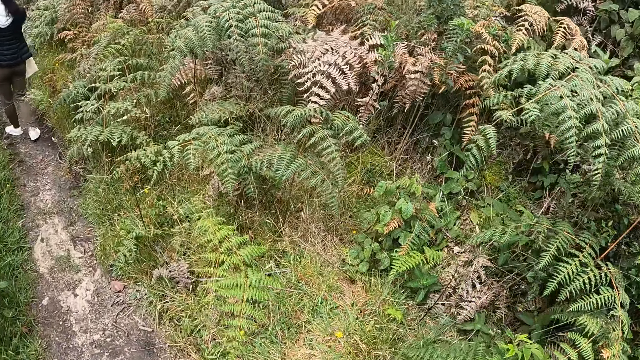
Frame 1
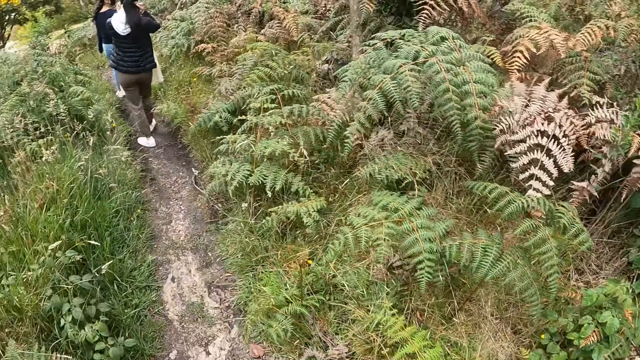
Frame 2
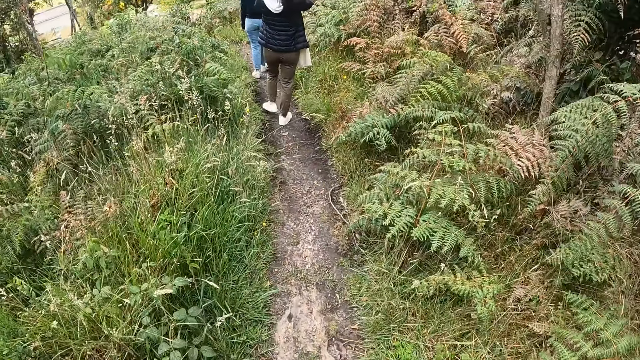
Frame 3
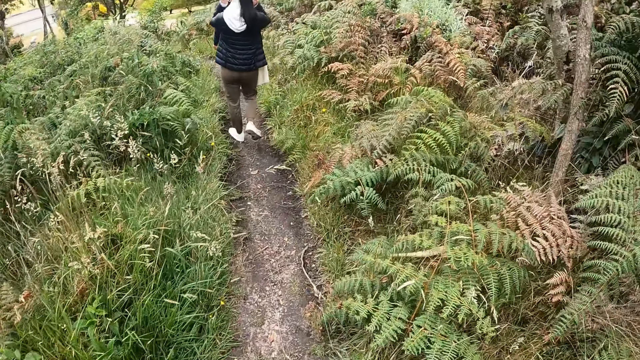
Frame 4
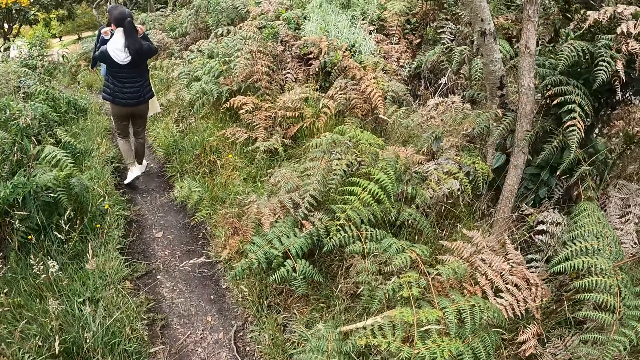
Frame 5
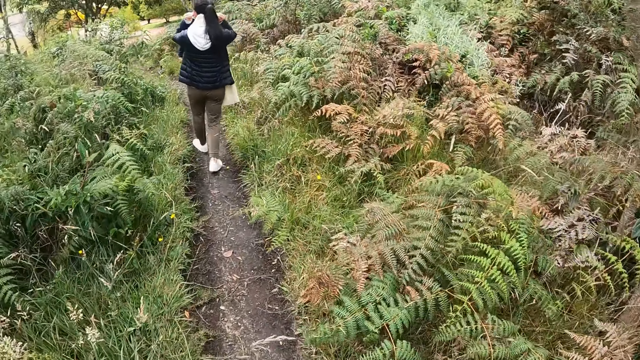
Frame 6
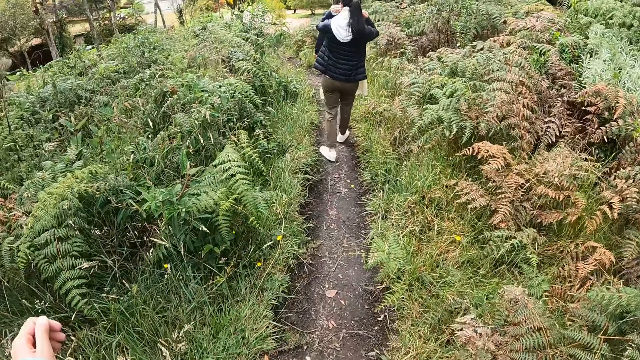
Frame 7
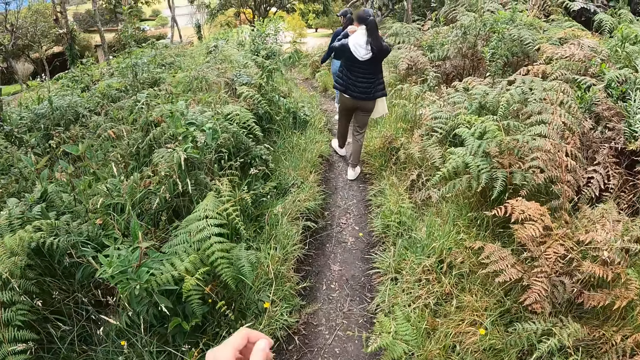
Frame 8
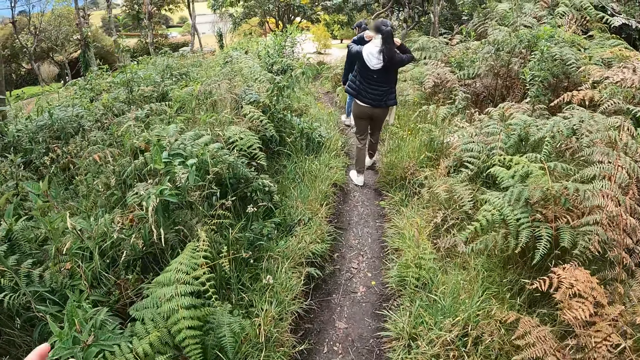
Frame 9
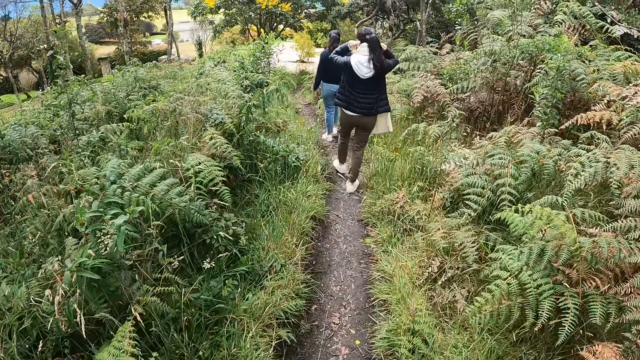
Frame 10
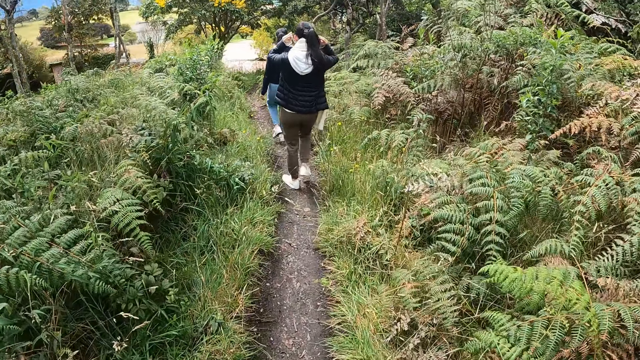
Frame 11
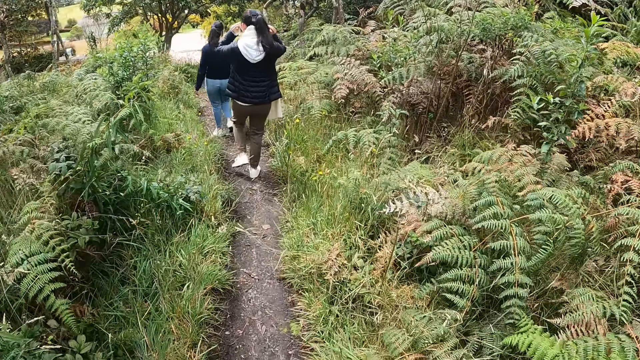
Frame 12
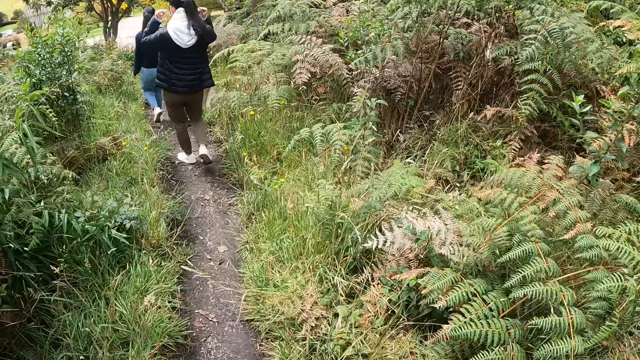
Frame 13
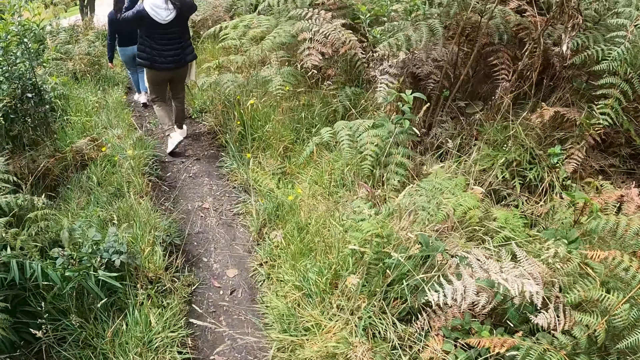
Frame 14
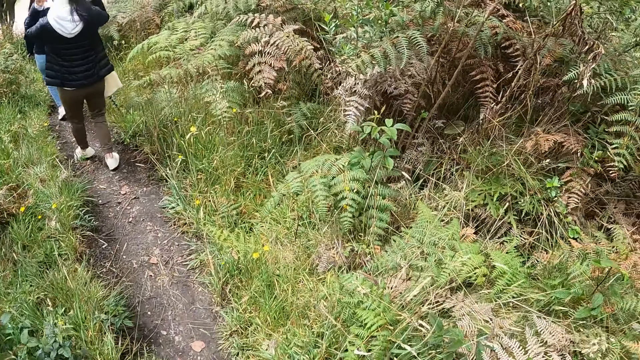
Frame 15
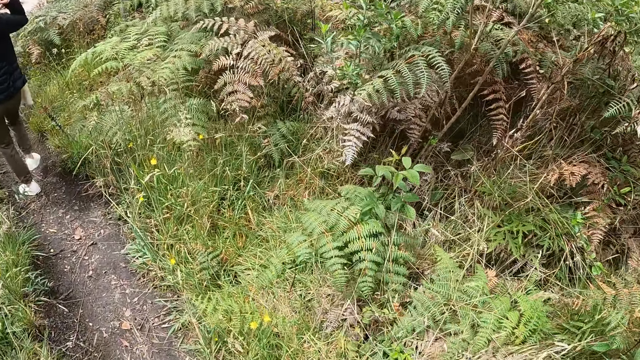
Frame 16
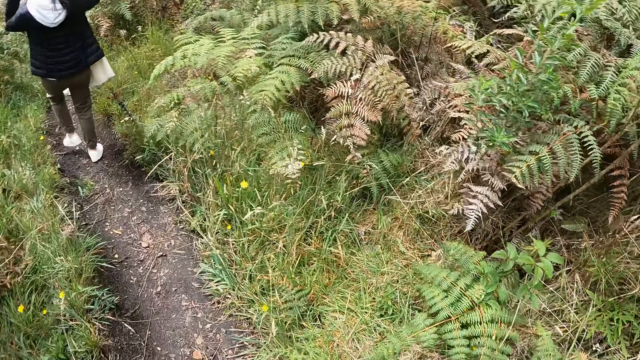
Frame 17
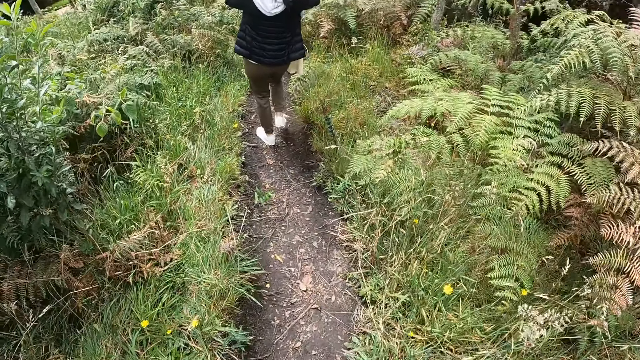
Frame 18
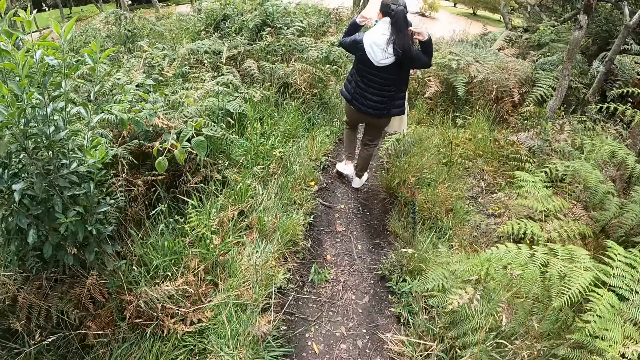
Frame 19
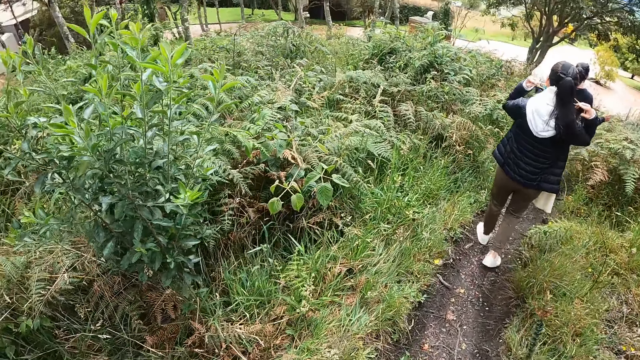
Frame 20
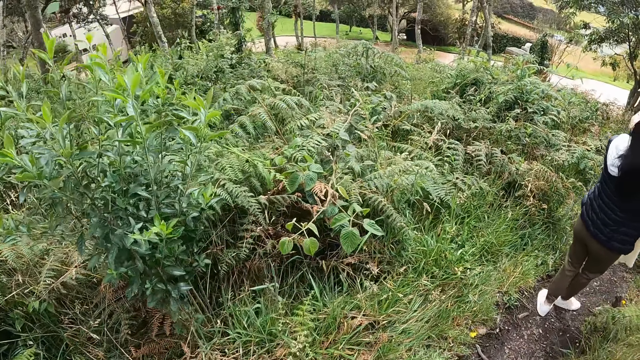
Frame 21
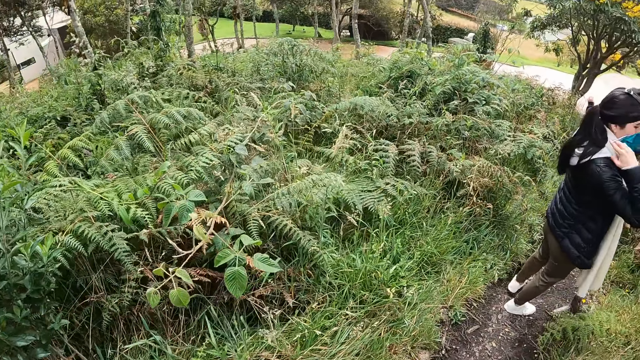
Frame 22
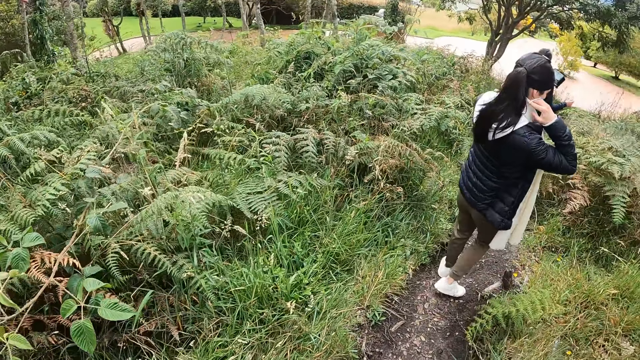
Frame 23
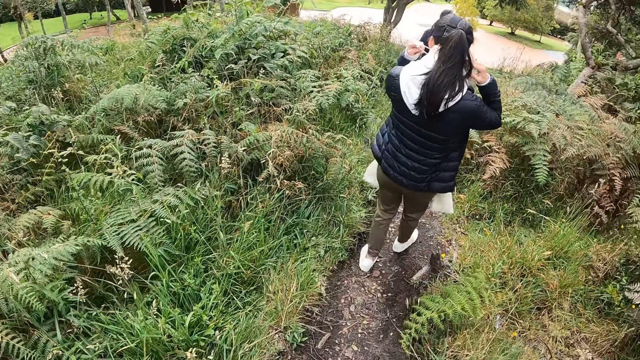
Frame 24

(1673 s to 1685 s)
The camera wearer moves the hand.

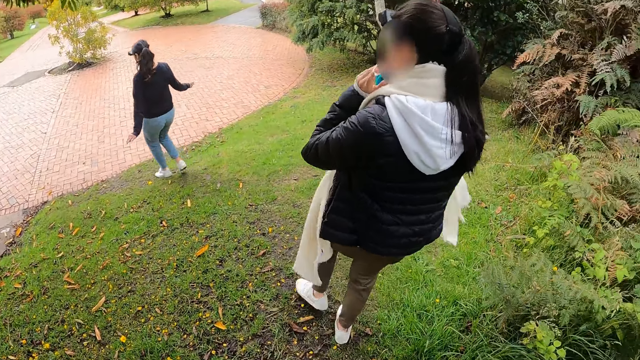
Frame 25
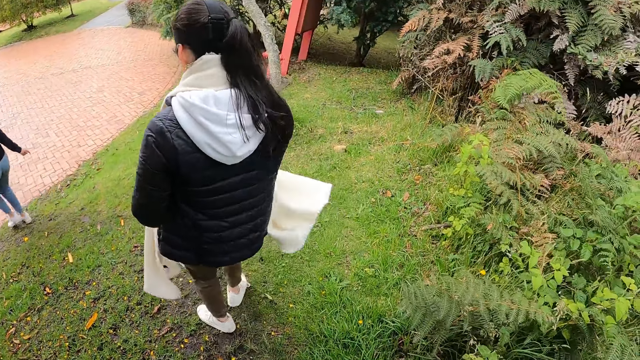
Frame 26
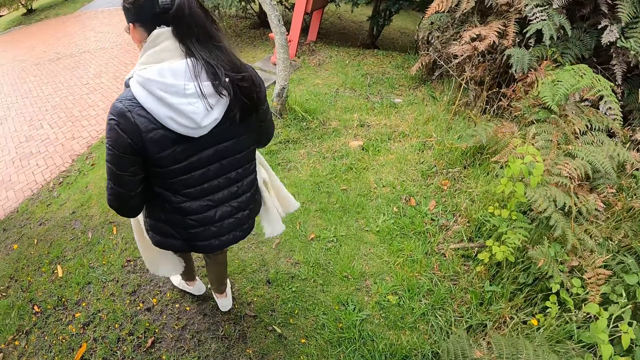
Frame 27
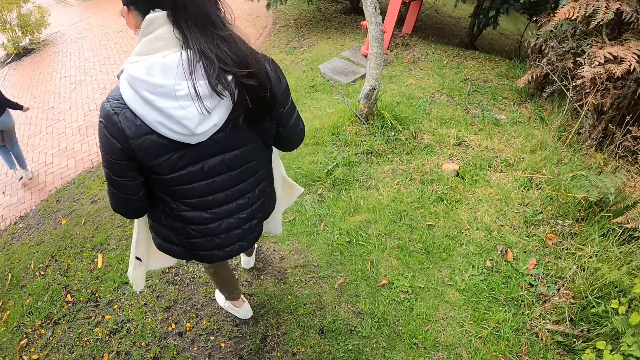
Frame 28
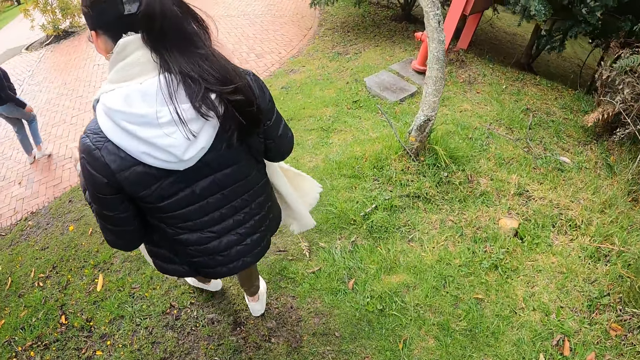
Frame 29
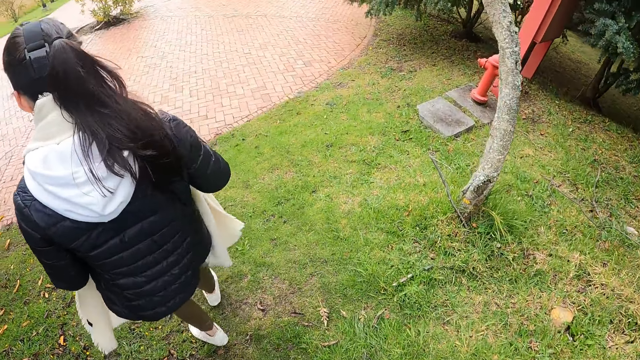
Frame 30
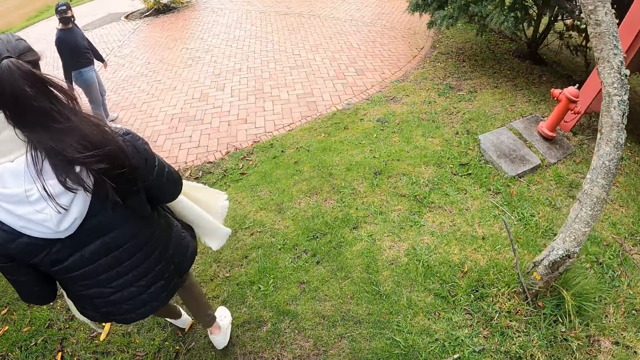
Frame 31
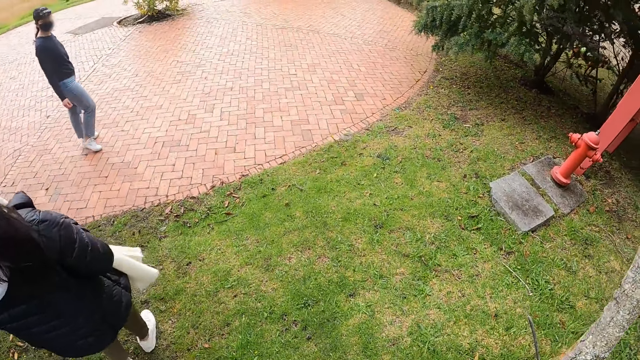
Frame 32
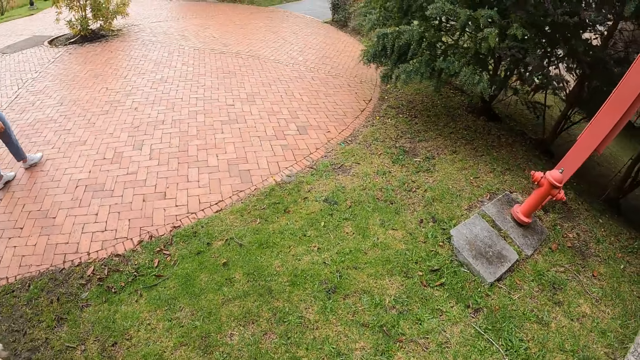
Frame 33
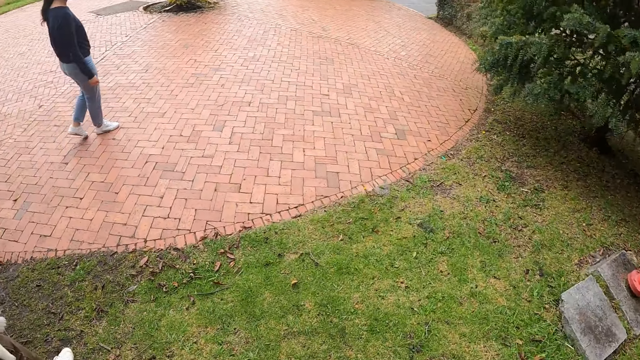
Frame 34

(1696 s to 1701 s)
The woman removes the nose mask from her face with both hands.

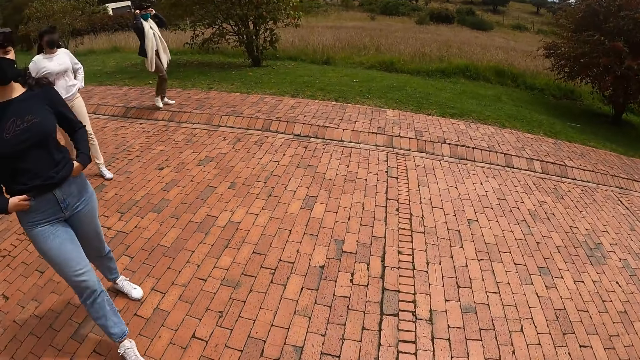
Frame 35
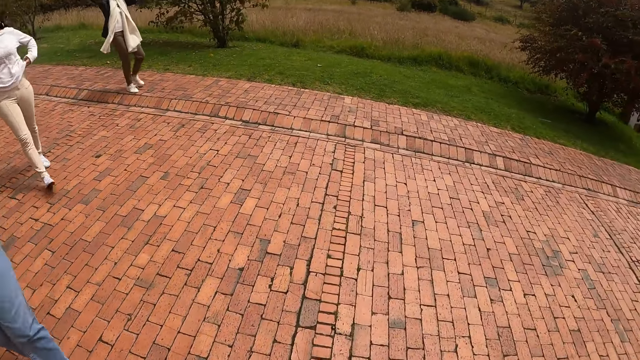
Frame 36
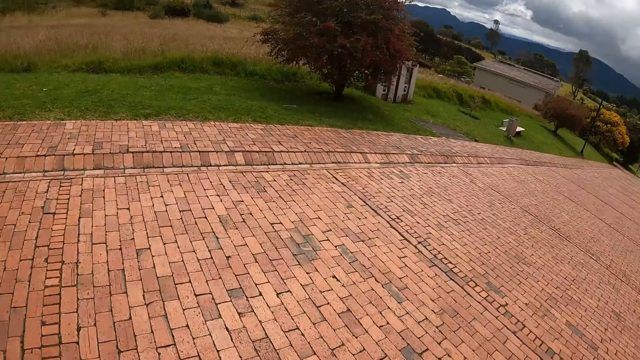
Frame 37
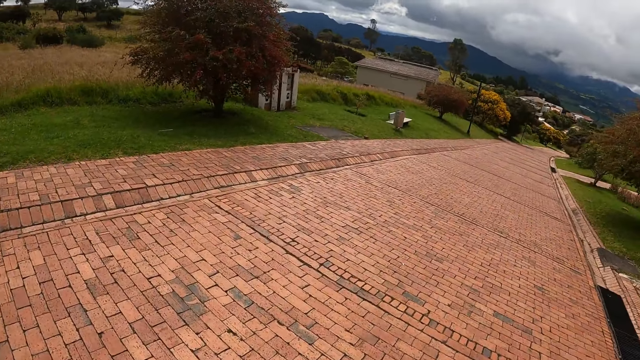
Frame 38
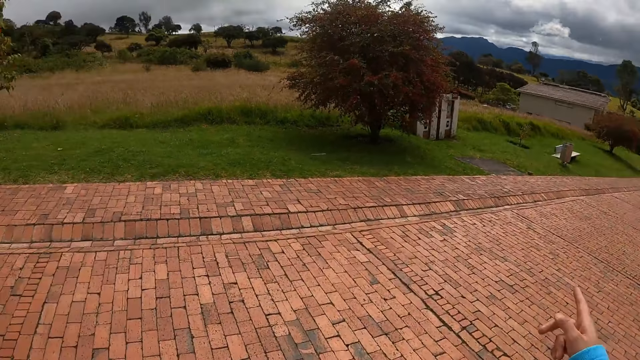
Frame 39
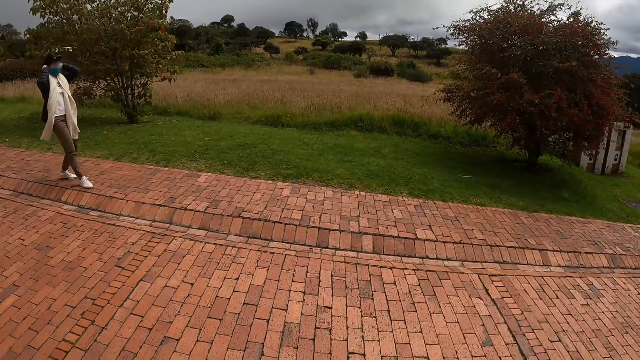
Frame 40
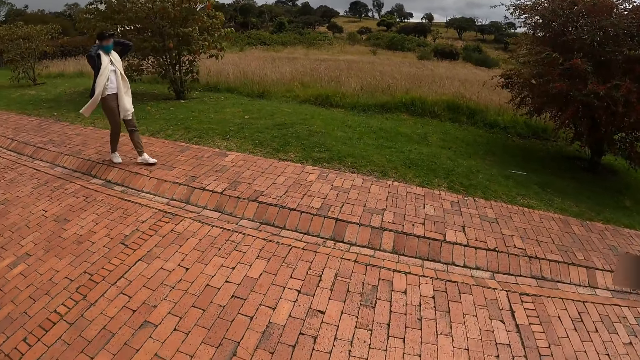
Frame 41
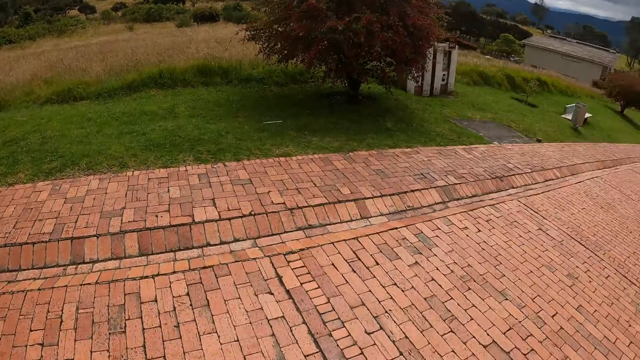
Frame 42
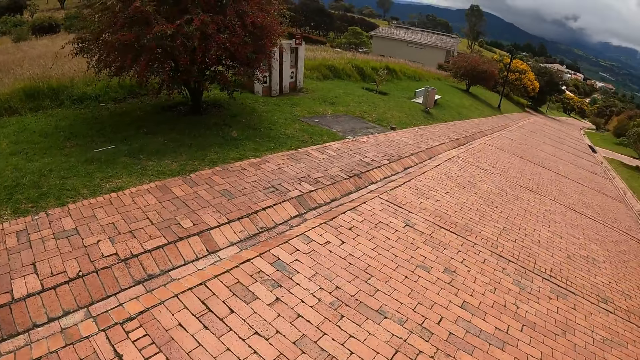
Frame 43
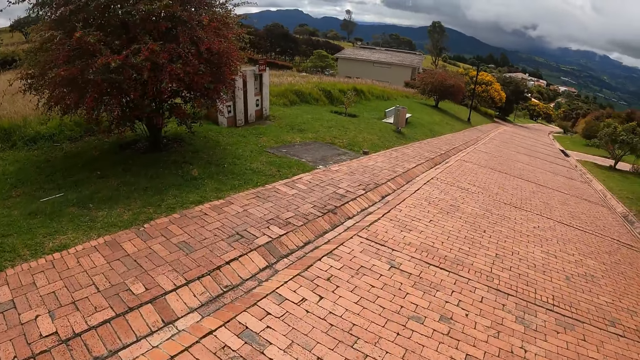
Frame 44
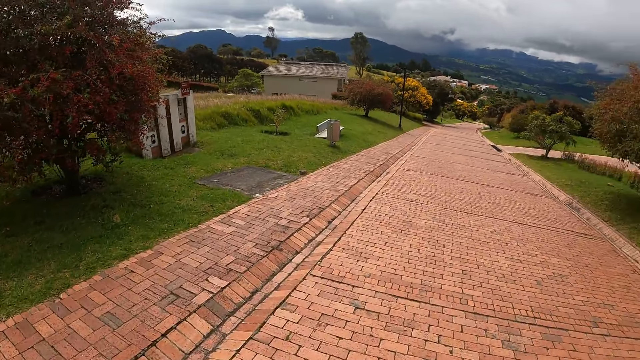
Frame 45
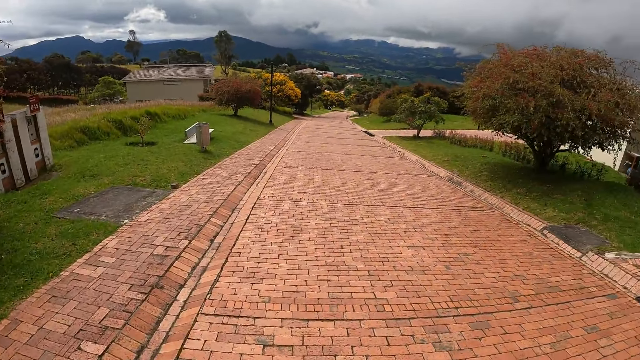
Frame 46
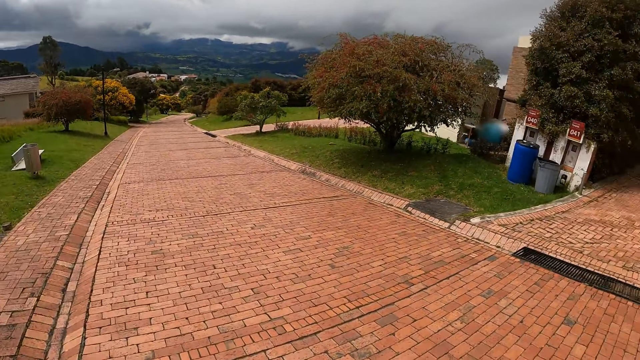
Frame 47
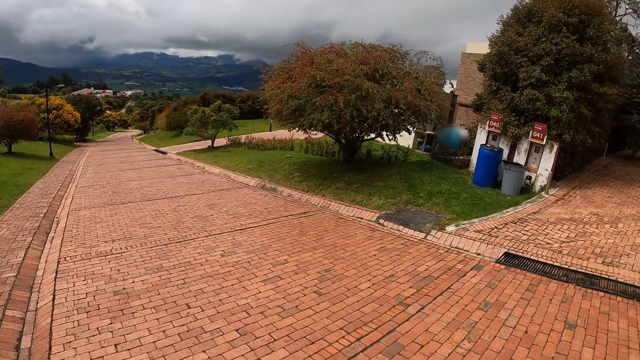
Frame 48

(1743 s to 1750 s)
The camera wearer points her right hand towards a field.
